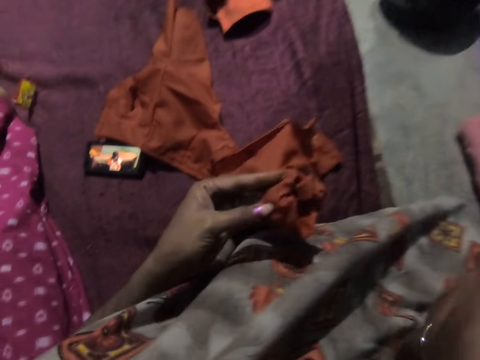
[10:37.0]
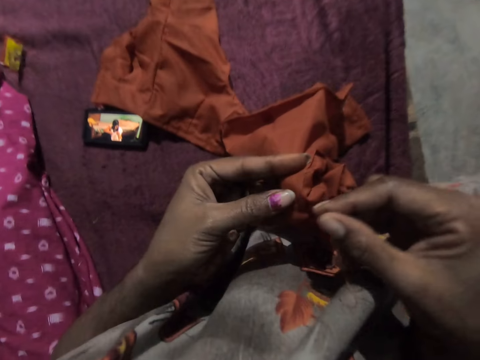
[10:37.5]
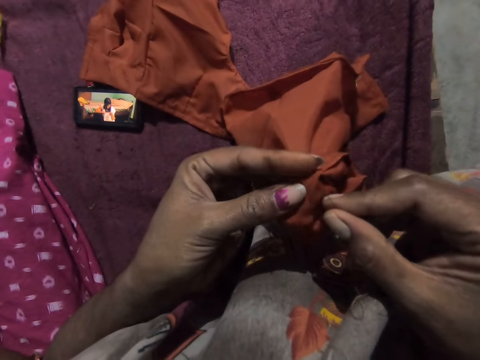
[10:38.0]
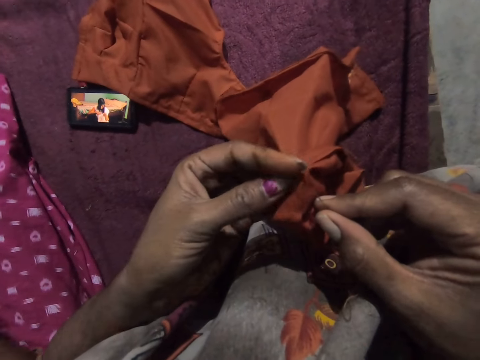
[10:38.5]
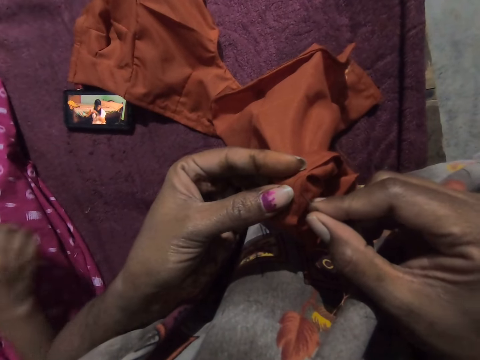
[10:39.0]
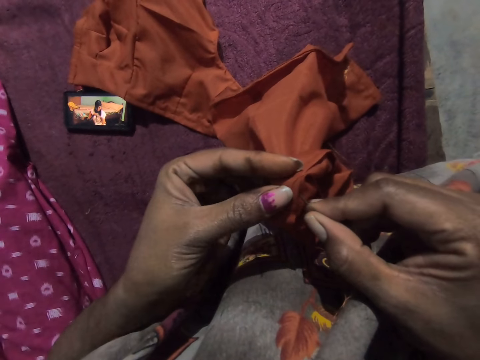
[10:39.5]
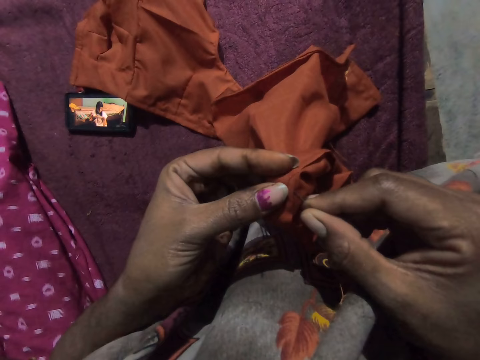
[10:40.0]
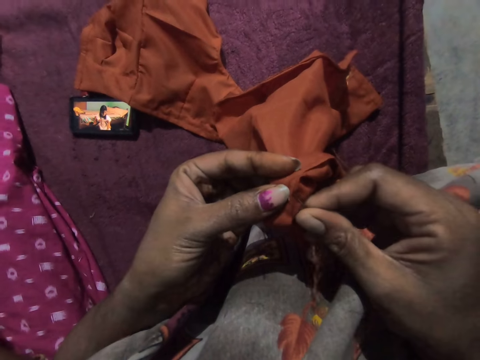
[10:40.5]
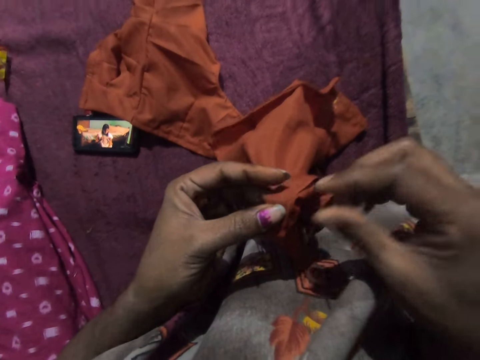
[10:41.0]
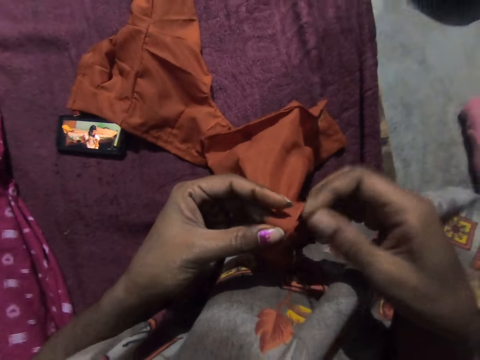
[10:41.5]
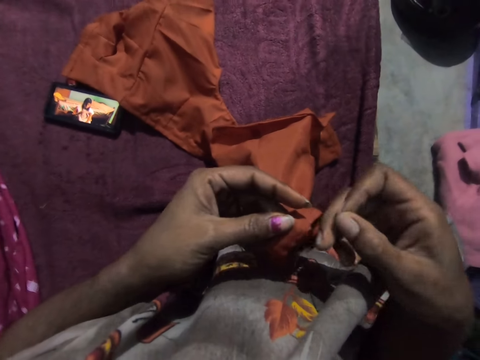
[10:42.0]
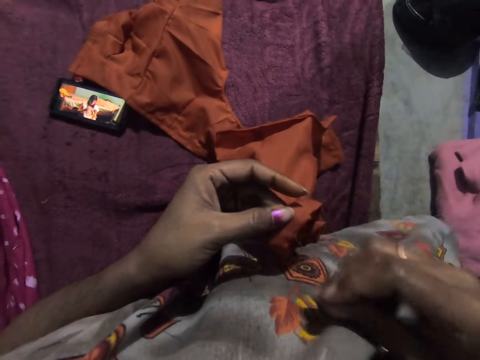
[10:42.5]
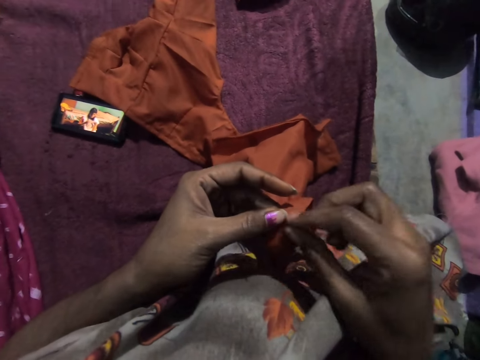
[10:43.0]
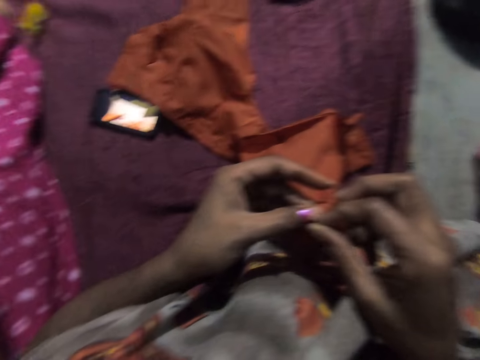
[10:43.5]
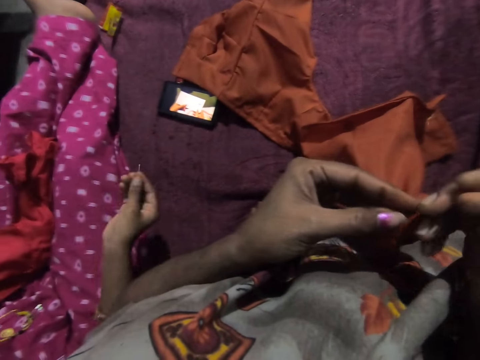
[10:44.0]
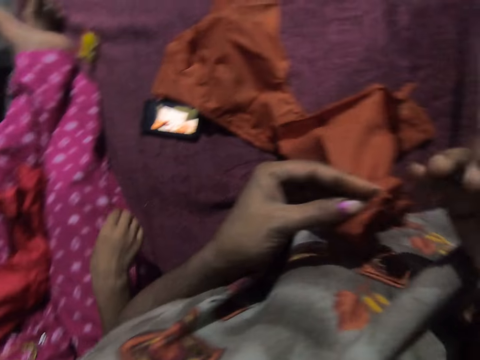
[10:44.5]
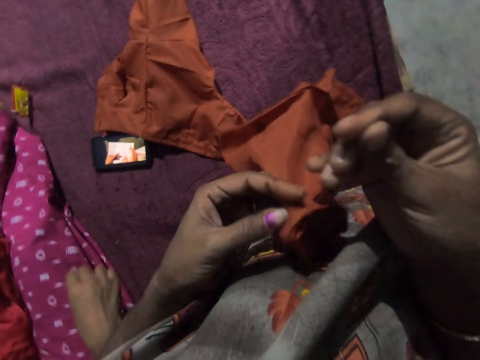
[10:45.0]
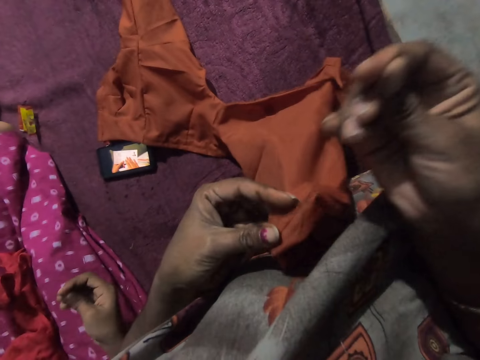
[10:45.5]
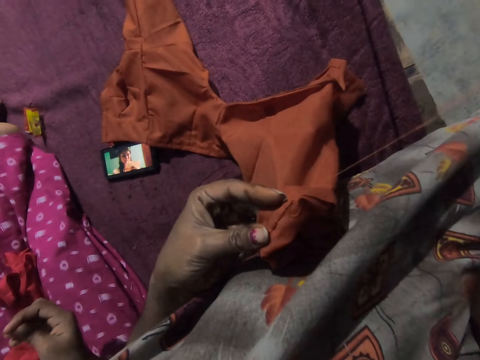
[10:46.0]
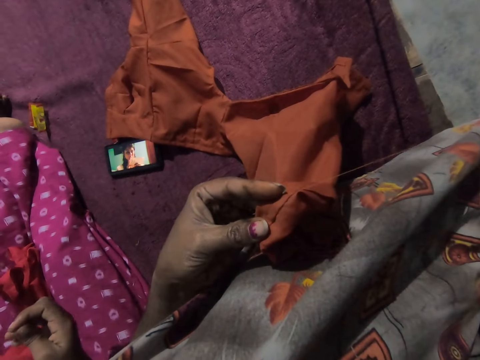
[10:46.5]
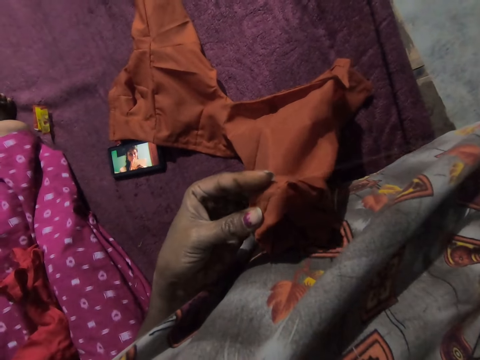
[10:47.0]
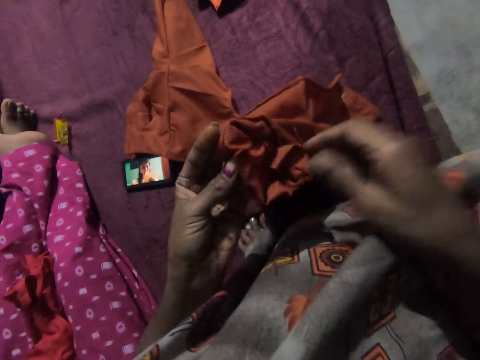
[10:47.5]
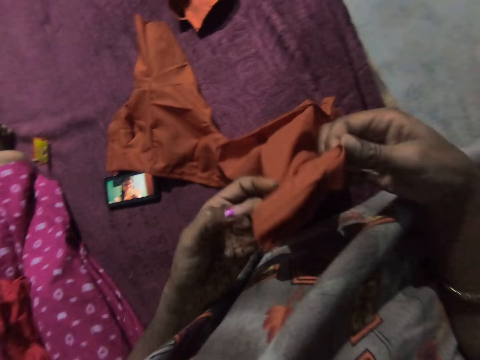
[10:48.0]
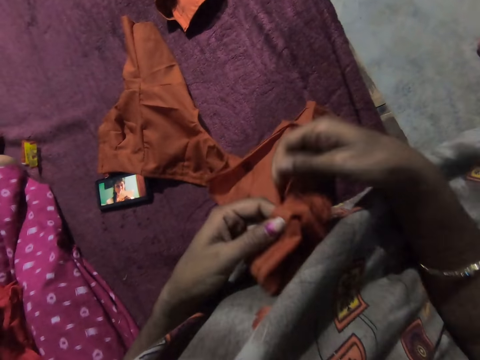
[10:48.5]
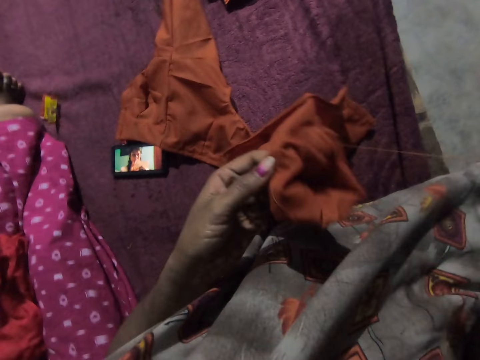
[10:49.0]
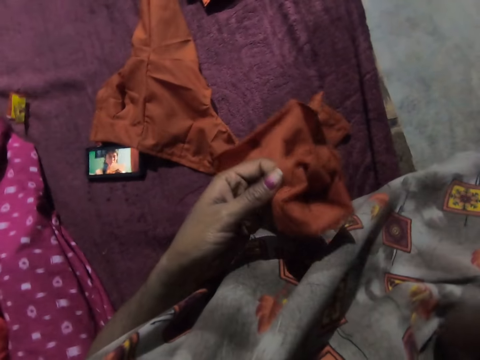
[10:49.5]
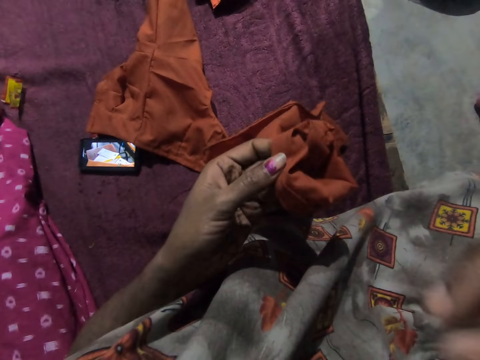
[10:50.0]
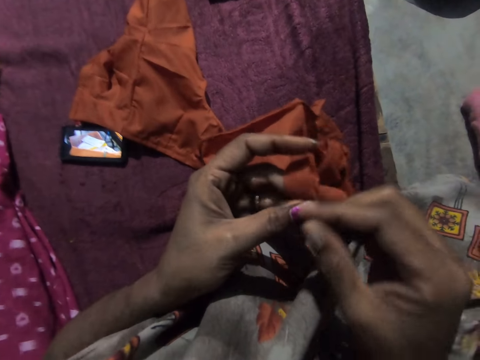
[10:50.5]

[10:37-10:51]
The camera wearer stitches the cloth with the needle and the thread in her right hand. The woman pulls the thread with her hands. The camera wearer adjusts the cloth with her hands. She folds the cloth.

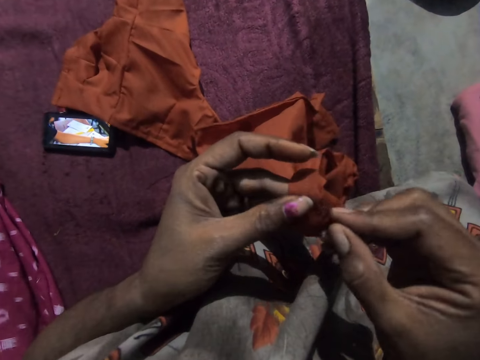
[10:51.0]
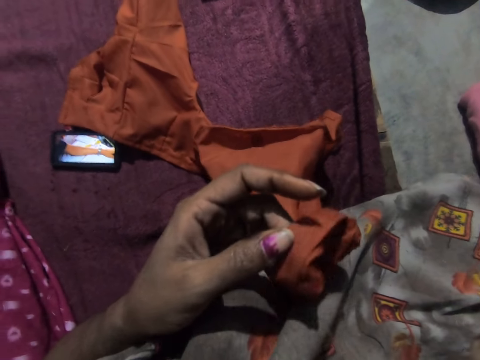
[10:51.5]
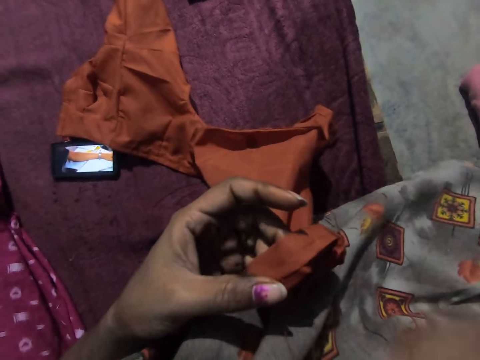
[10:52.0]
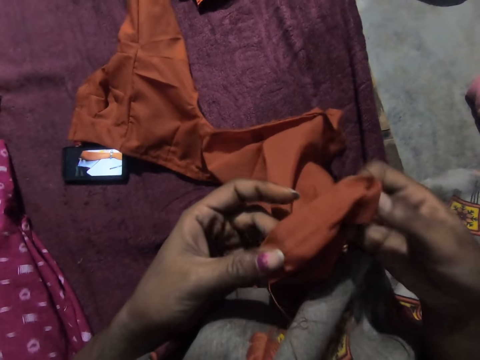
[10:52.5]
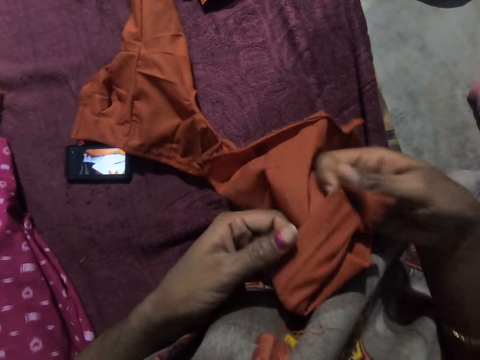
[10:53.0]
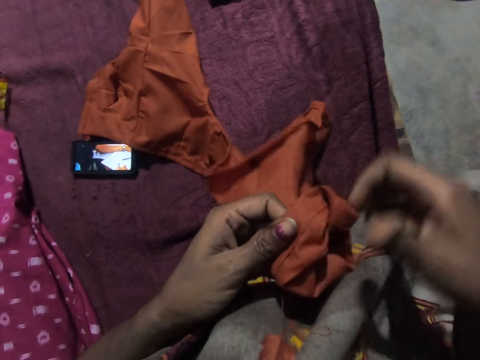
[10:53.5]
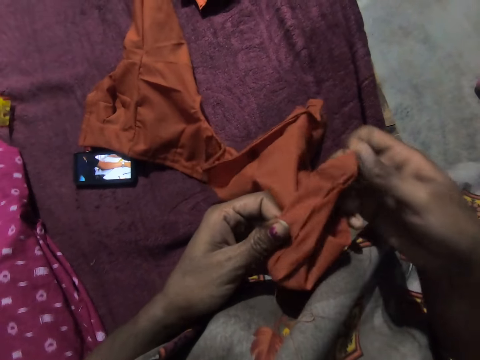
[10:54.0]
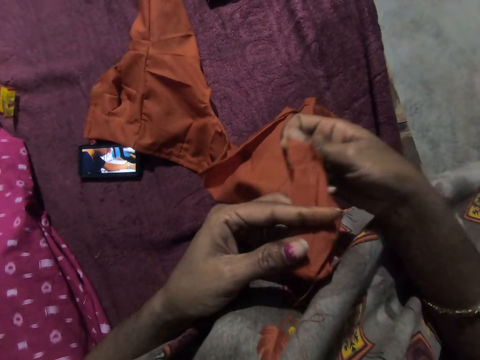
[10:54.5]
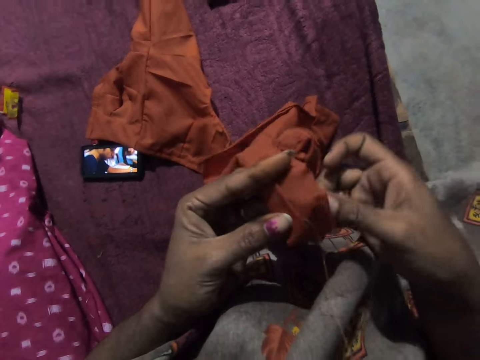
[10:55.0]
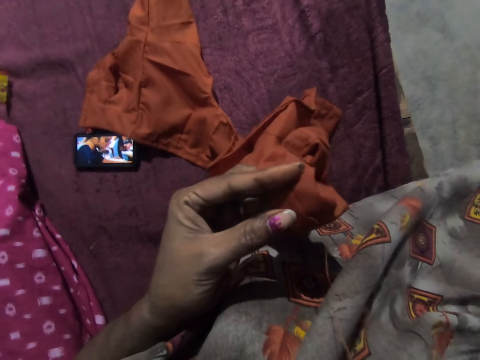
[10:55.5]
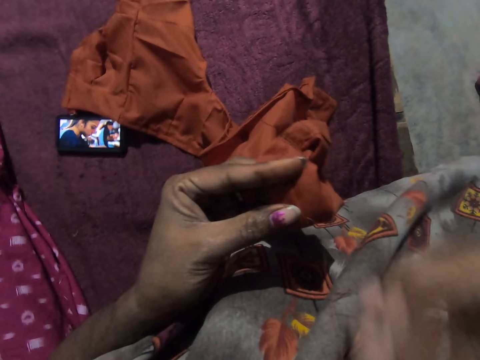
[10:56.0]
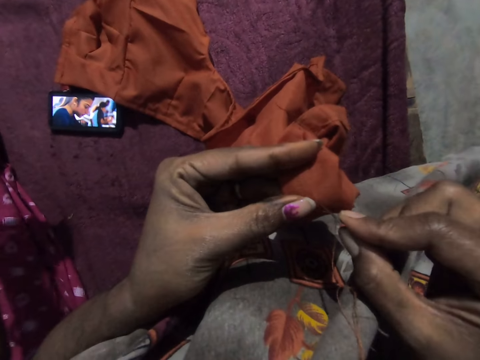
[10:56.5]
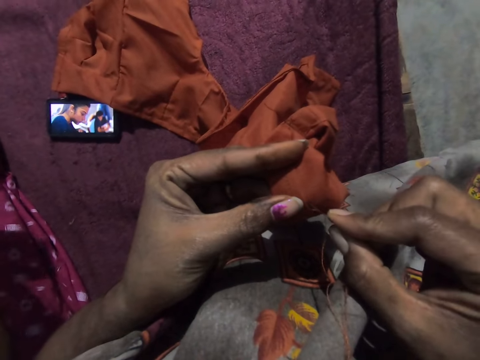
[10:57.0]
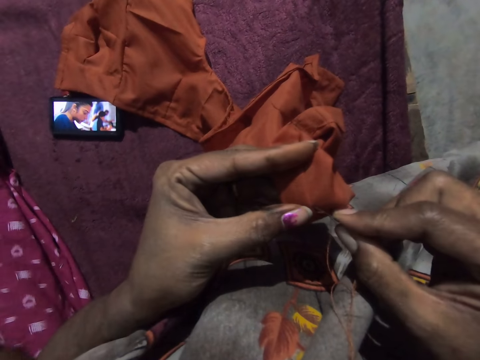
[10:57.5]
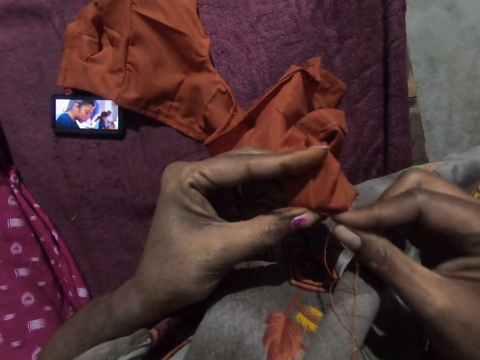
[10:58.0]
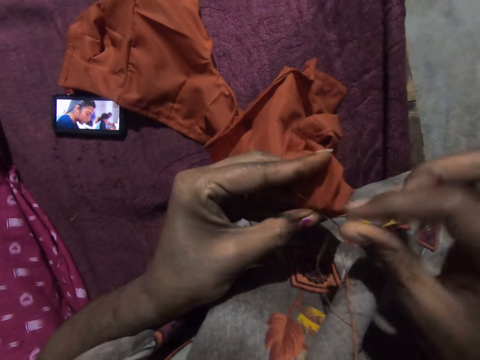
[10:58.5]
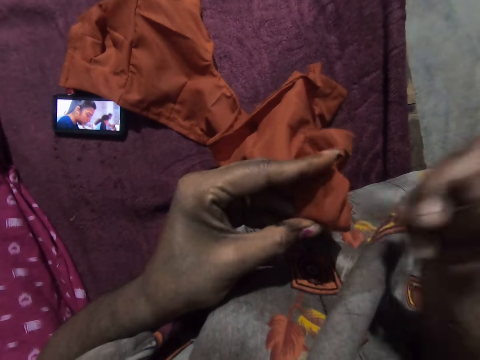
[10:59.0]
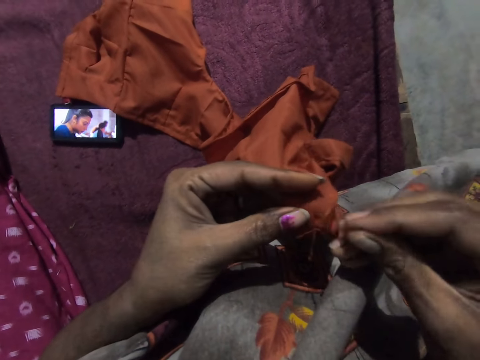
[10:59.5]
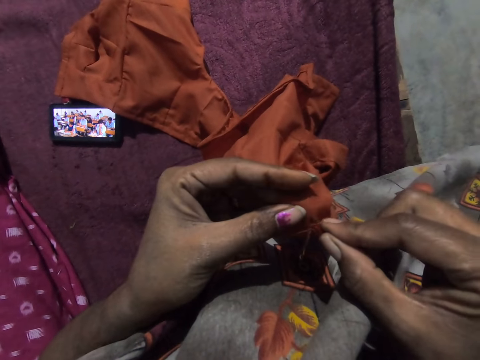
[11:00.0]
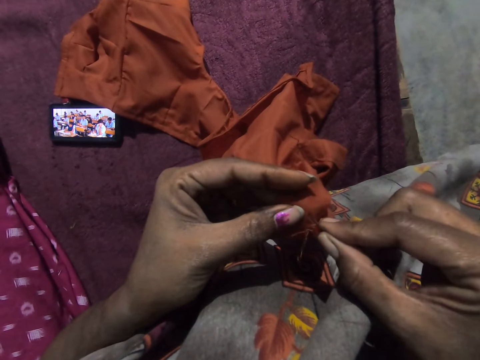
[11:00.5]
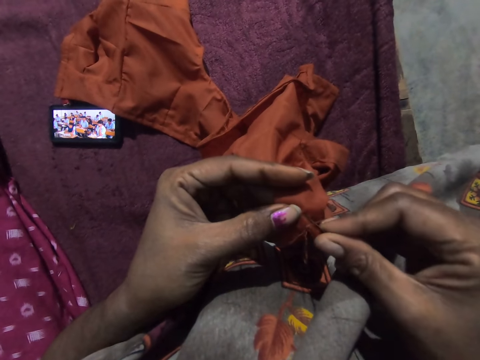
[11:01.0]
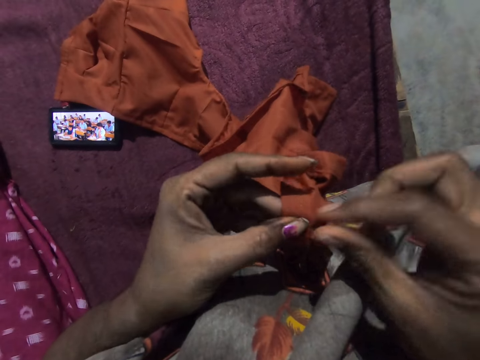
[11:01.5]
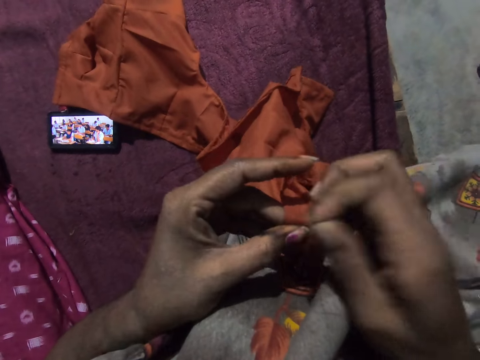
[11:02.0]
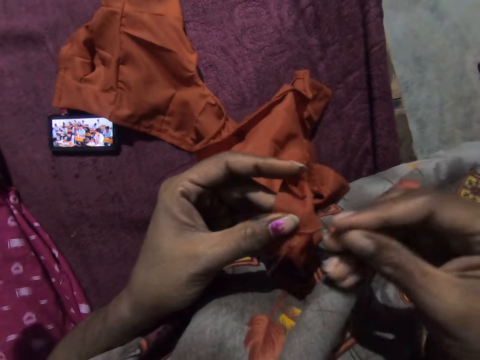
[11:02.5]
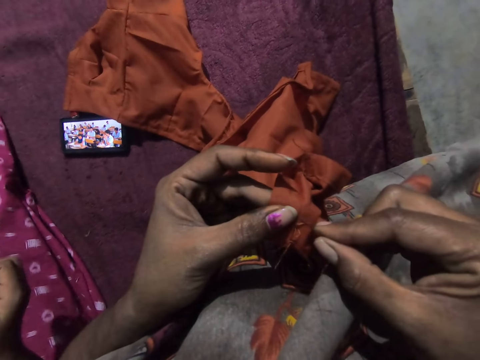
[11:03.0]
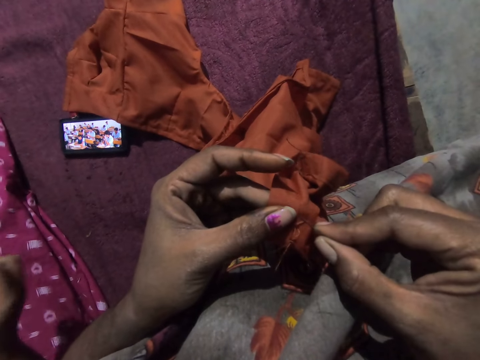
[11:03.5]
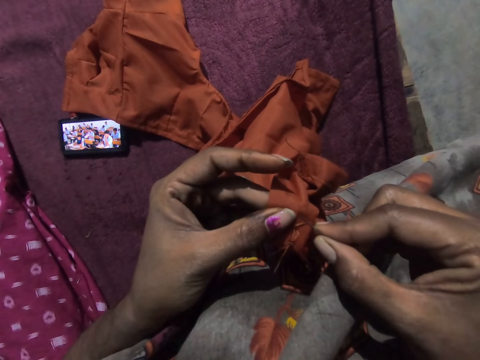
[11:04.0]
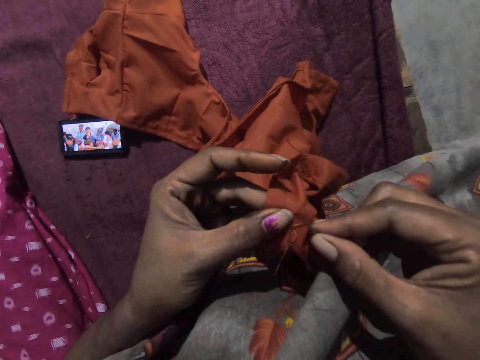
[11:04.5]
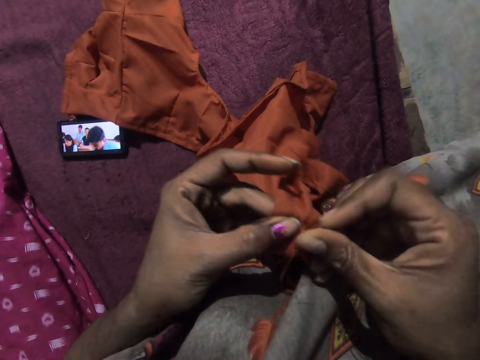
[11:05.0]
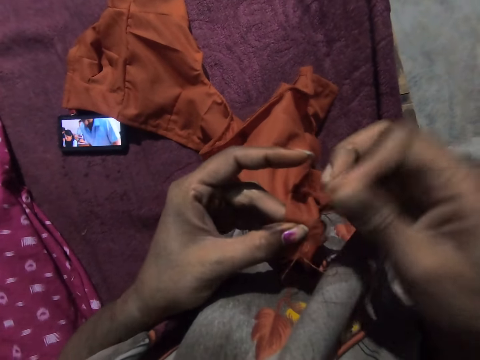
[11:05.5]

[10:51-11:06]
The camera wearer adjusts the cloth with her hands. She moves her right hand towards her mouth. She stitches the cloth with the needle and the thread in her right hand. The woman interacts with the camera wearer.
